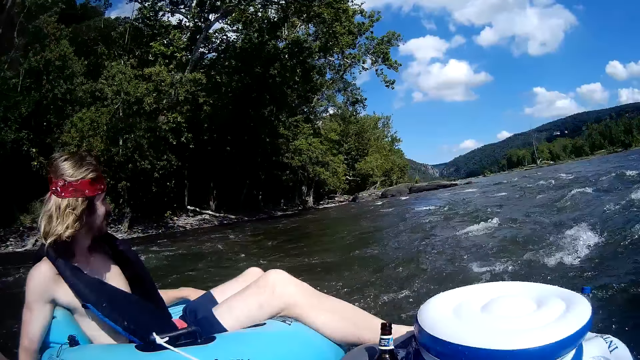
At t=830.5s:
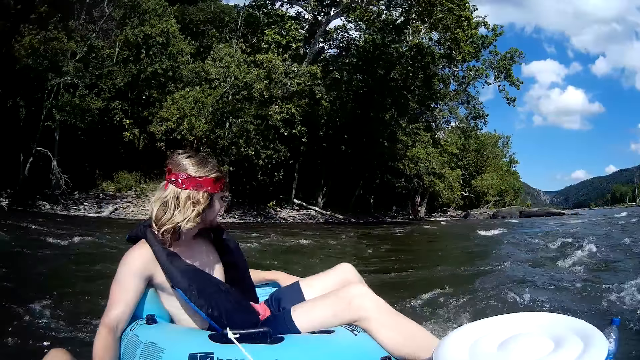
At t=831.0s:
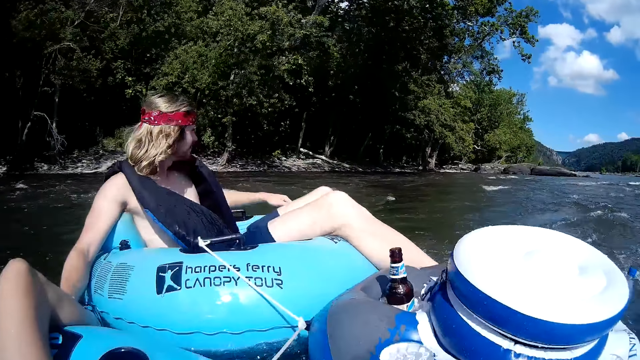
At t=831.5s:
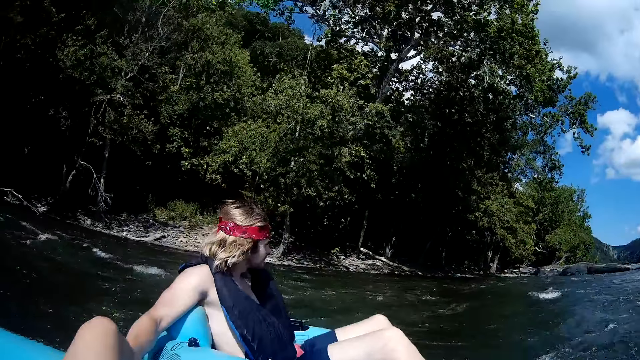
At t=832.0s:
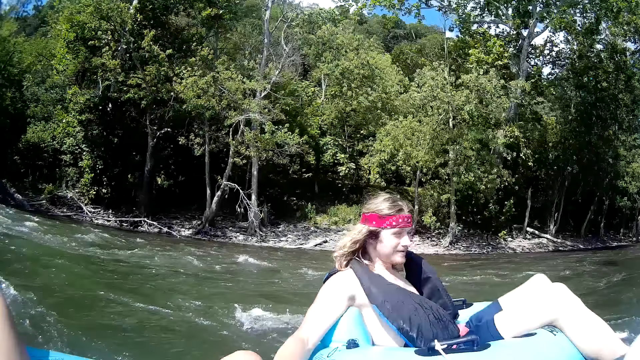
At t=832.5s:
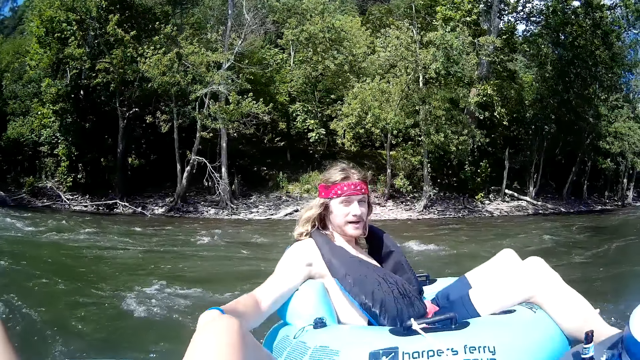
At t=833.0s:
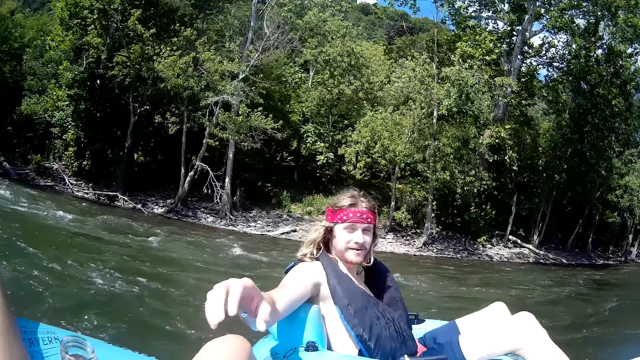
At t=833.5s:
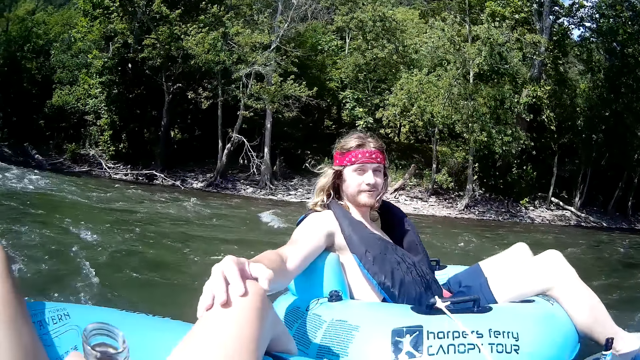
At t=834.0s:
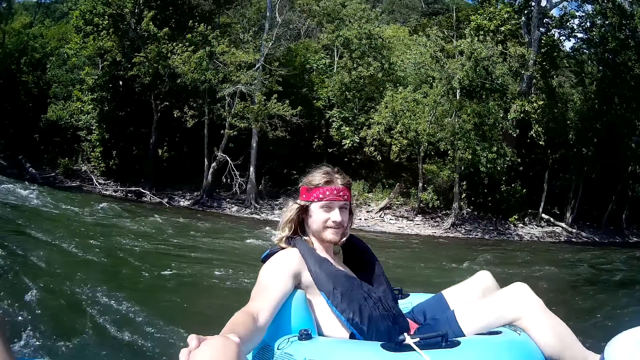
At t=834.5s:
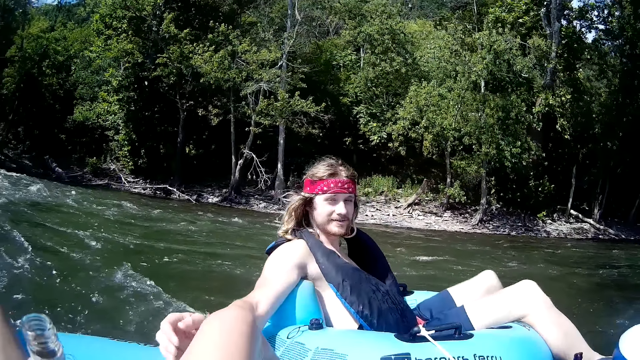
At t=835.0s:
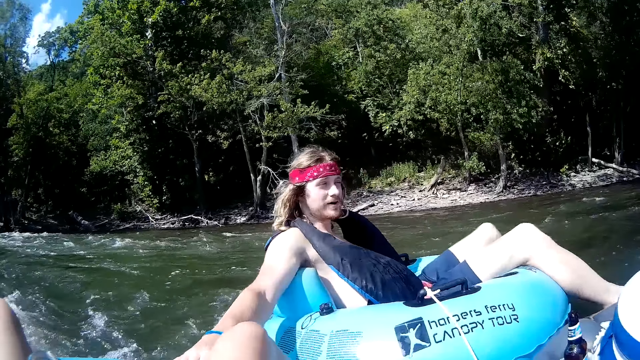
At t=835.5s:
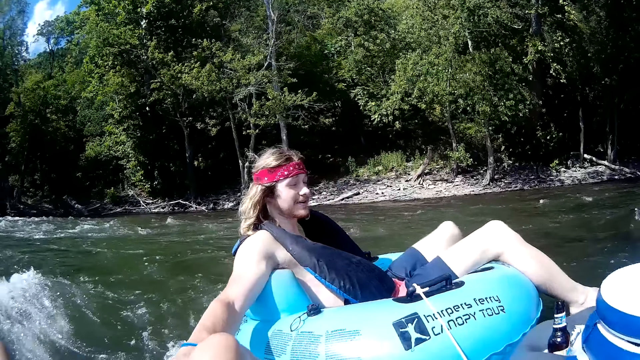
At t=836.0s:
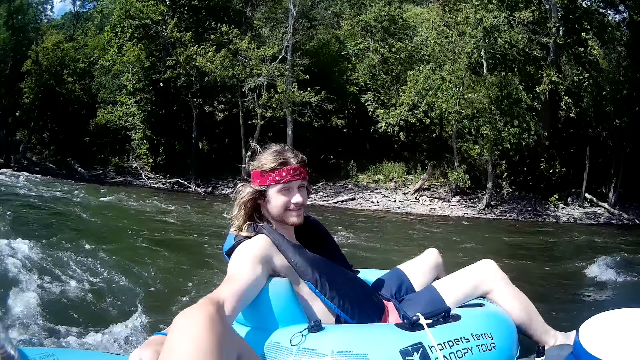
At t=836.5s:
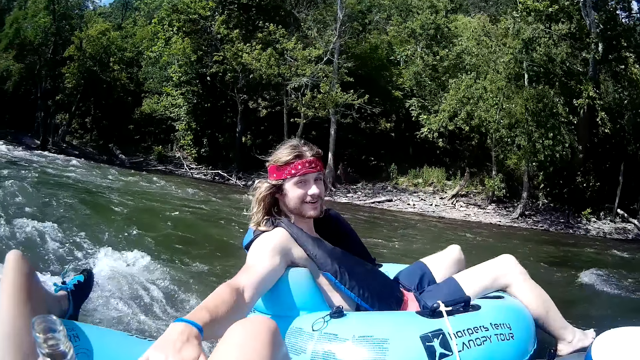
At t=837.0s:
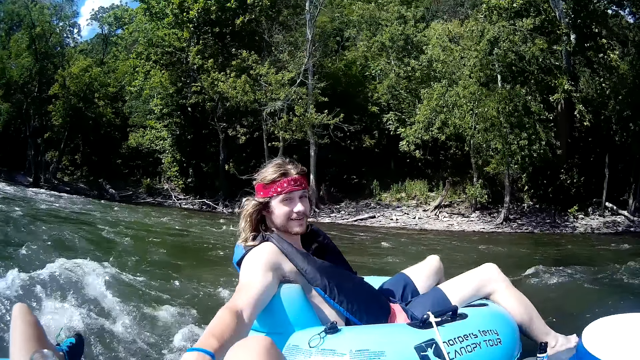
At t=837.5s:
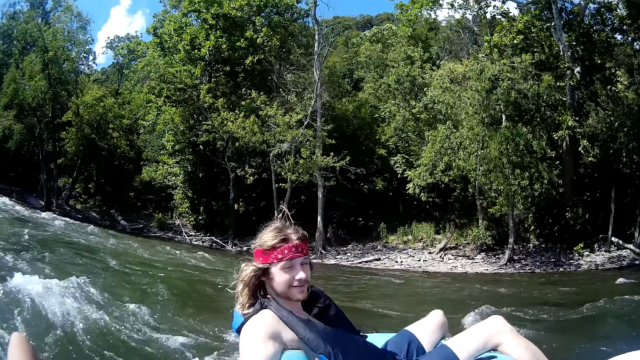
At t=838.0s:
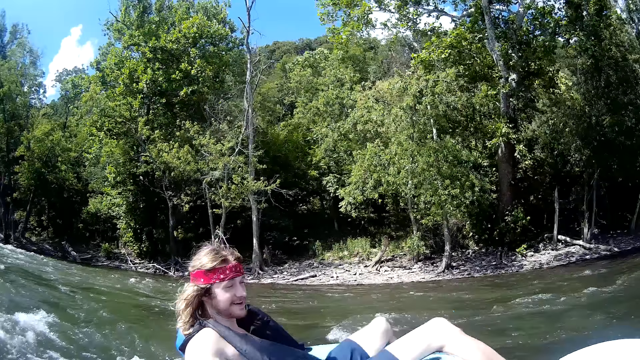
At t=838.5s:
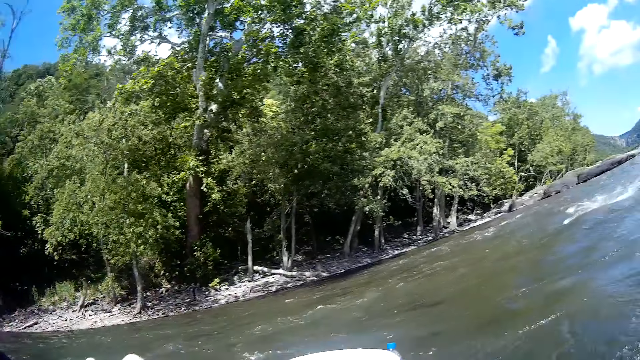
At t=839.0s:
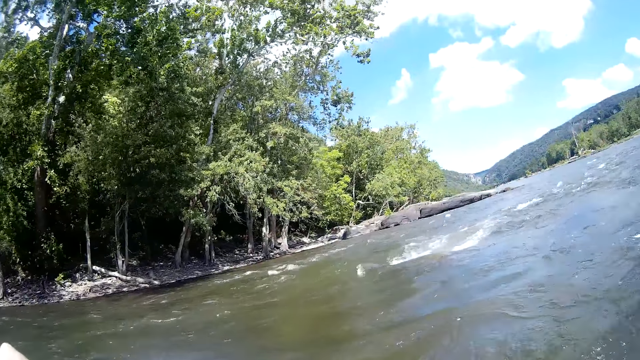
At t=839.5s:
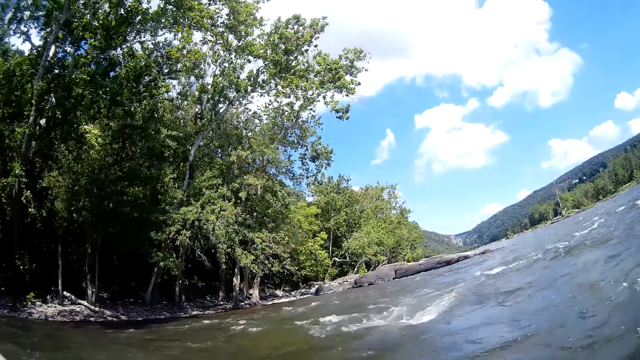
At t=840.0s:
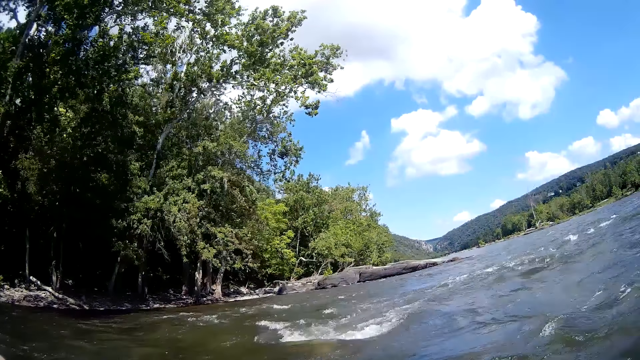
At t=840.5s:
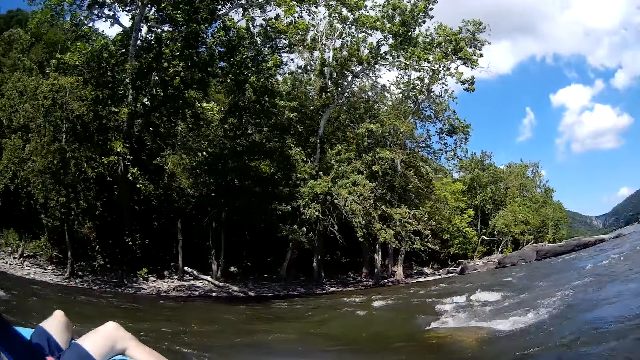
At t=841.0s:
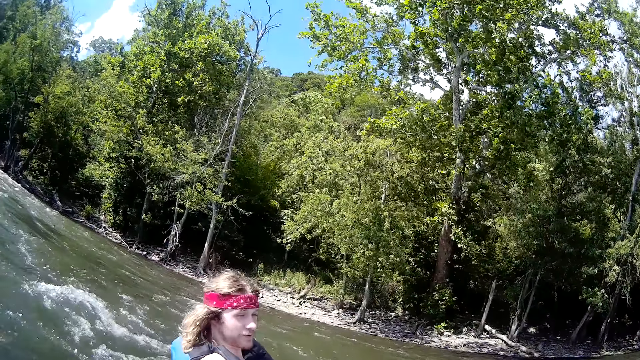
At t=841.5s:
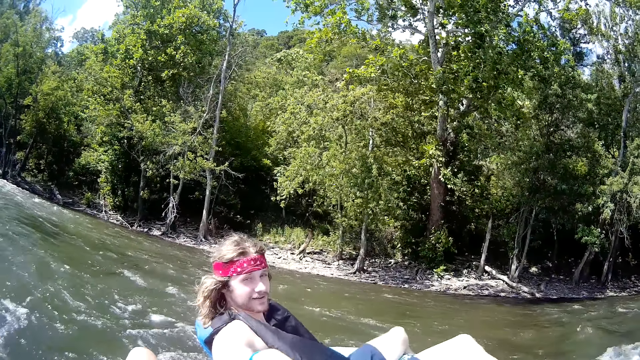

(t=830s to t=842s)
A man touches the camera wearer's knee with his right hand. He touches the camera wearer's floater with his right hand. The camera wearer holds a bottle.

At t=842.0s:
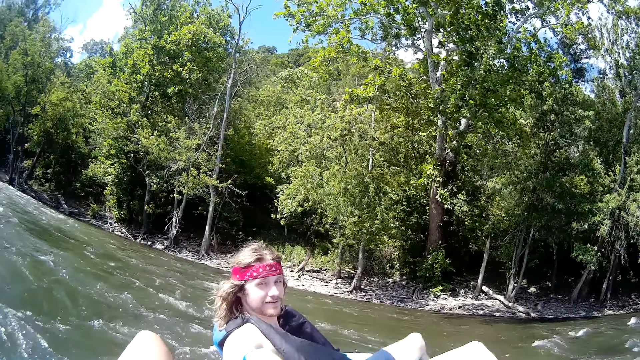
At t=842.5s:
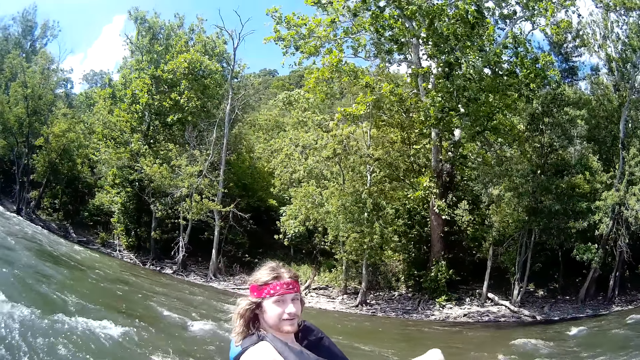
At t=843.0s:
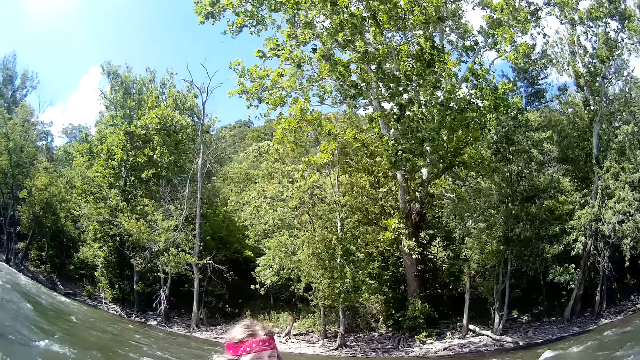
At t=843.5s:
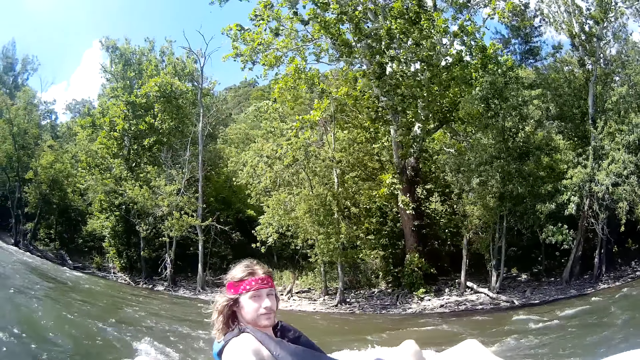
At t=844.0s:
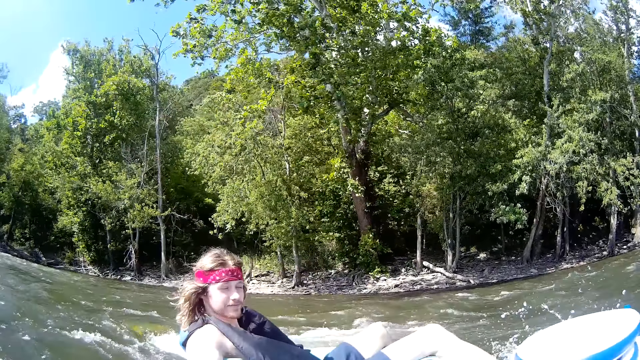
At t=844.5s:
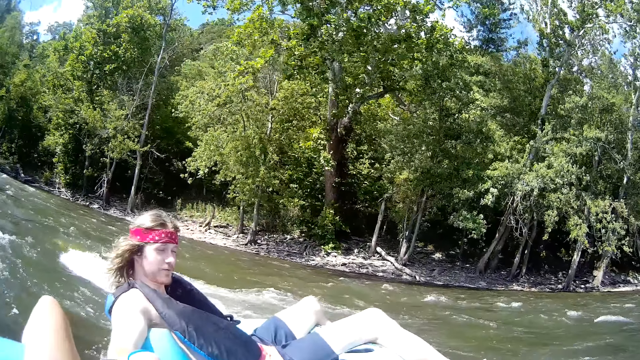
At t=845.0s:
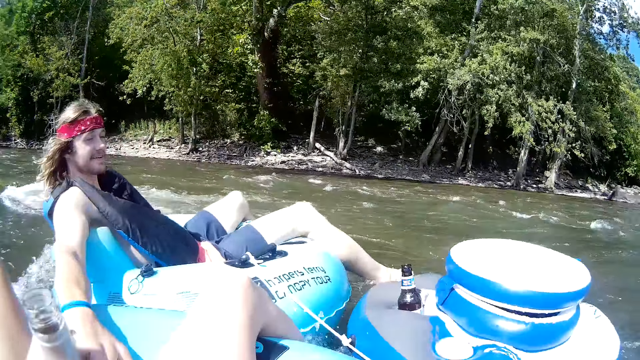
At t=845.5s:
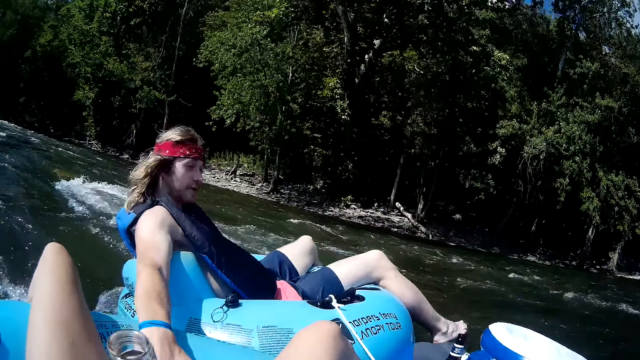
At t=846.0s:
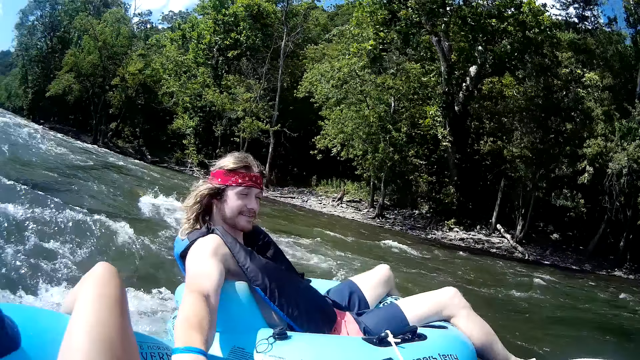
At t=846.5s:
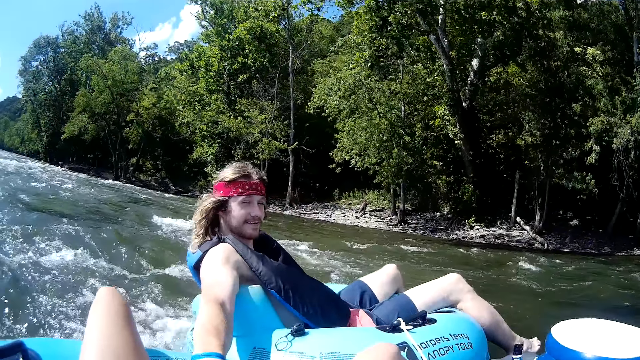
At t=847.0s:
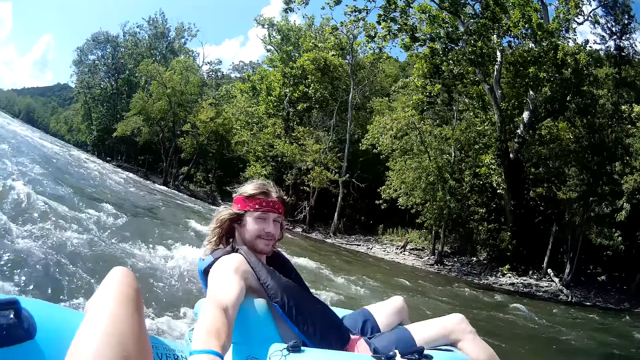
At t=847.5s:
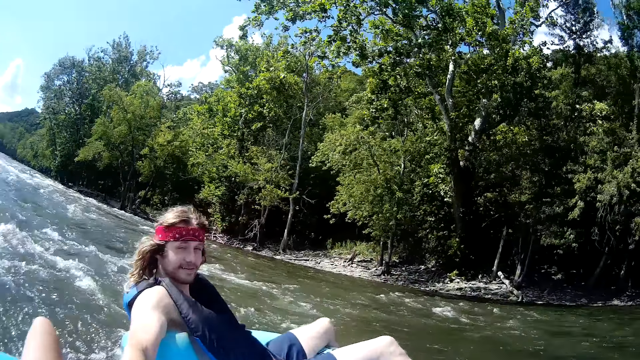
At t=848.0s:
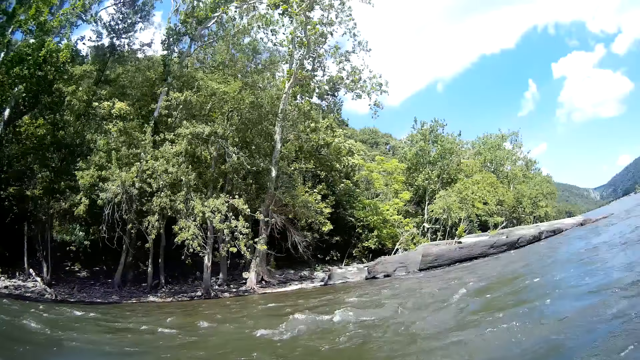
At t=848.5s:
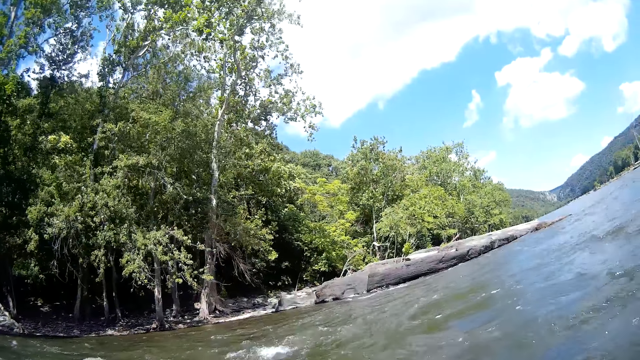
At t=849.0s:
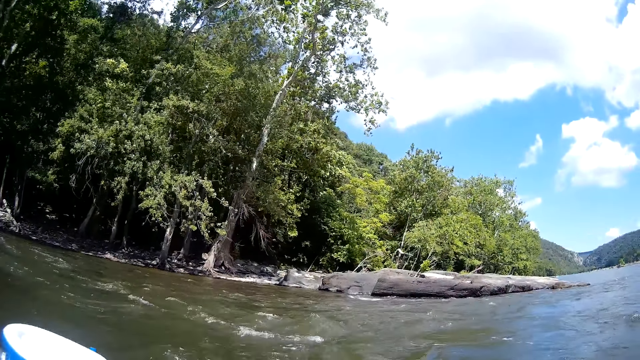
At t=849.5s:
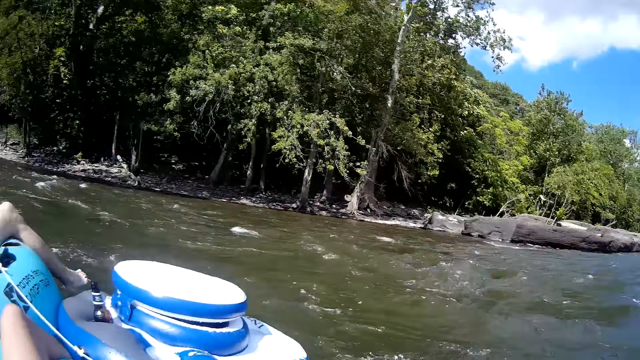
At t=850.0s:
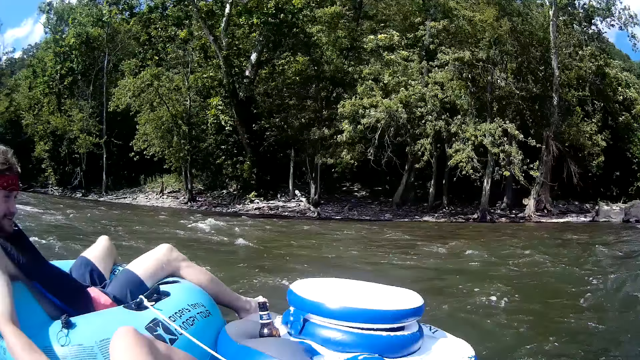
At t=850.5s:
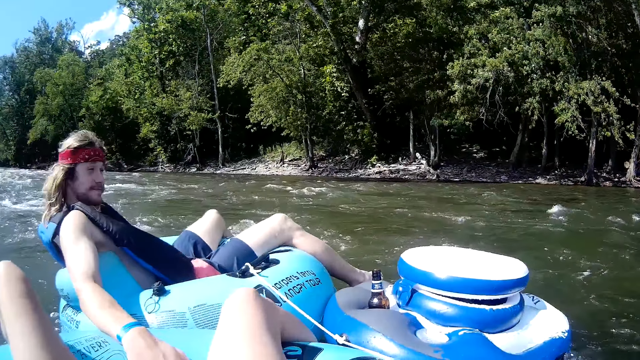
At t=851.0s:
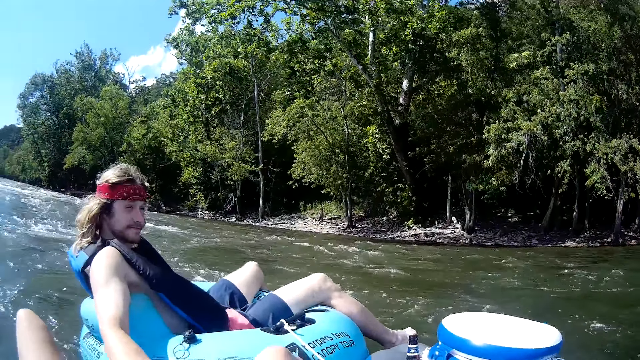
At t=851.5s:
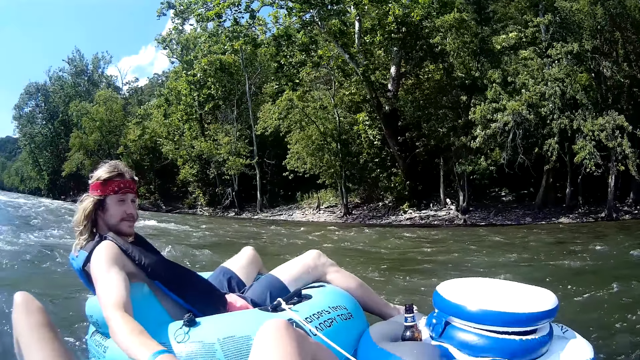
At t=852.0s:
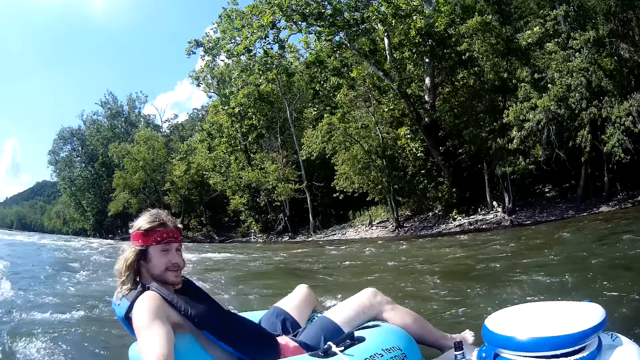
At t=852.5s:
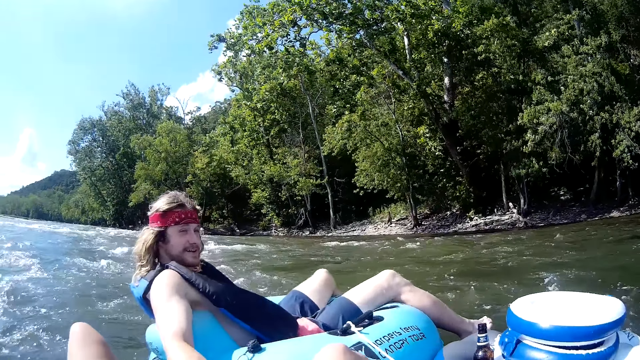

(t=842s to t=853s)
A man places a hand on the boat.
